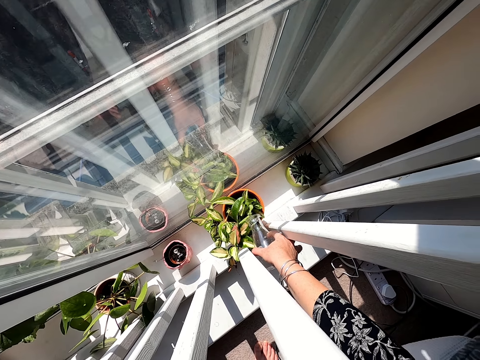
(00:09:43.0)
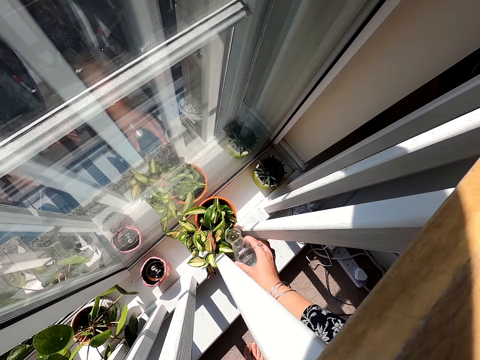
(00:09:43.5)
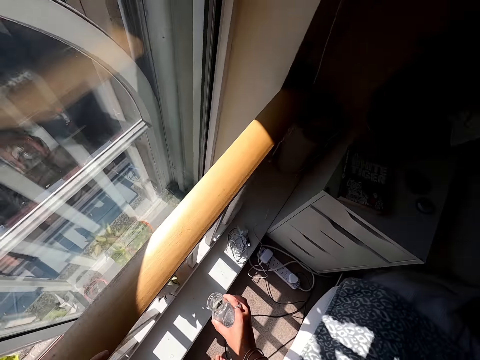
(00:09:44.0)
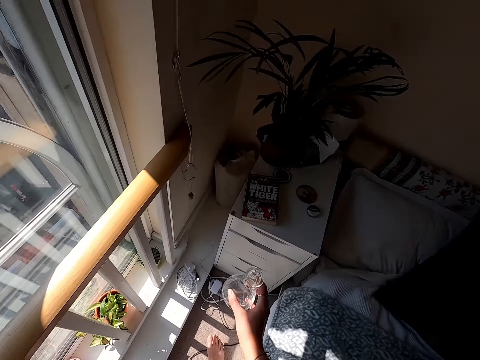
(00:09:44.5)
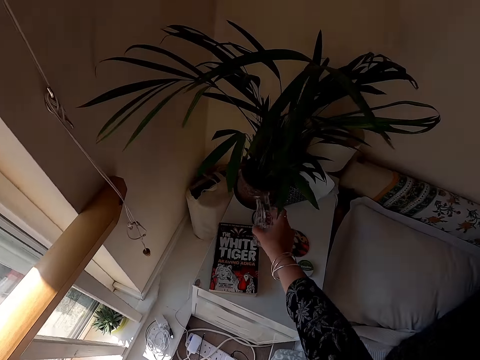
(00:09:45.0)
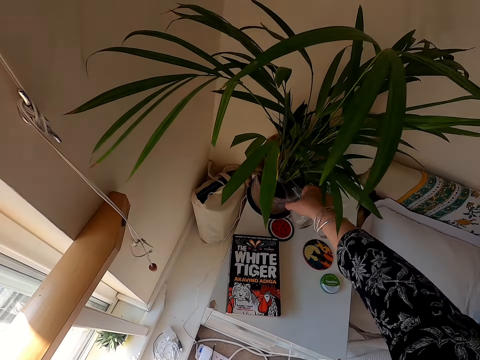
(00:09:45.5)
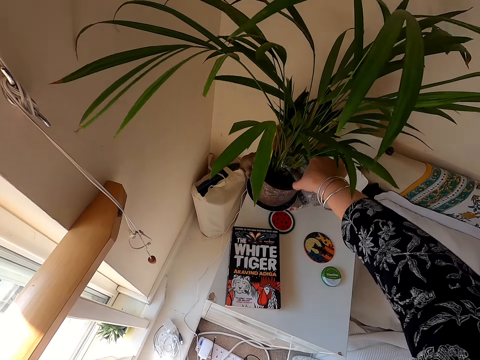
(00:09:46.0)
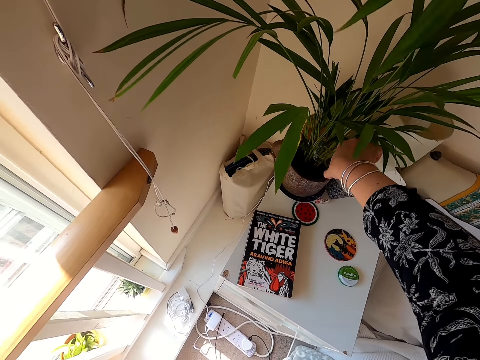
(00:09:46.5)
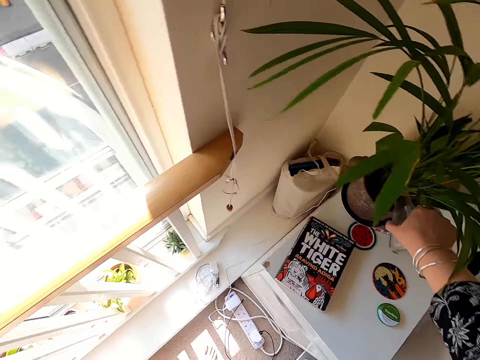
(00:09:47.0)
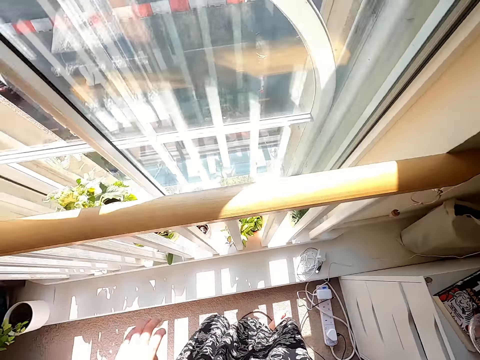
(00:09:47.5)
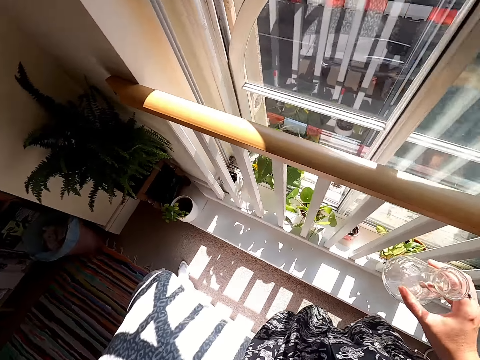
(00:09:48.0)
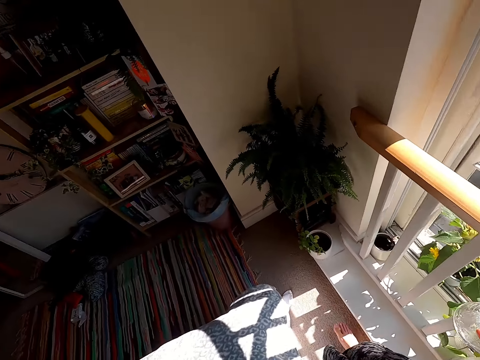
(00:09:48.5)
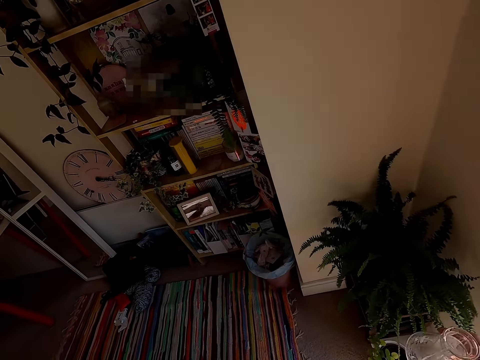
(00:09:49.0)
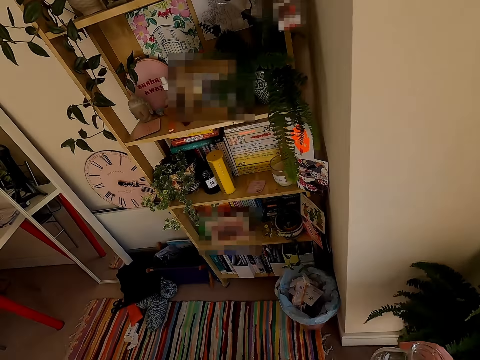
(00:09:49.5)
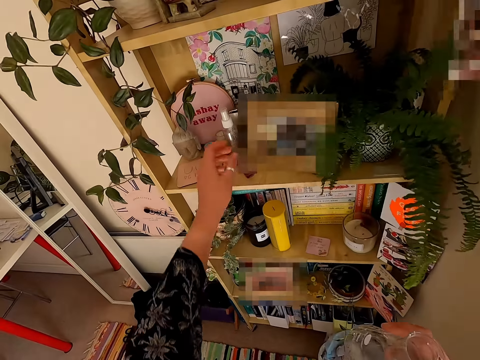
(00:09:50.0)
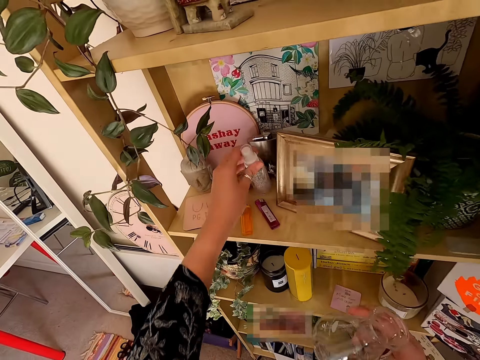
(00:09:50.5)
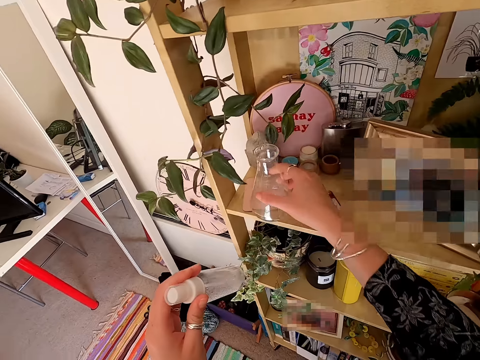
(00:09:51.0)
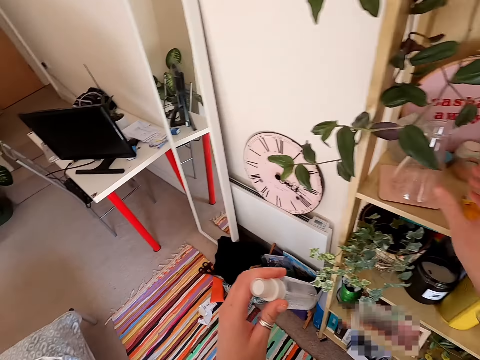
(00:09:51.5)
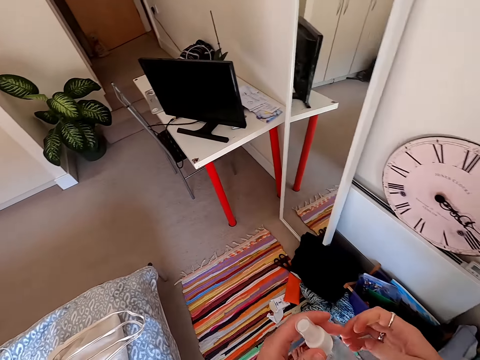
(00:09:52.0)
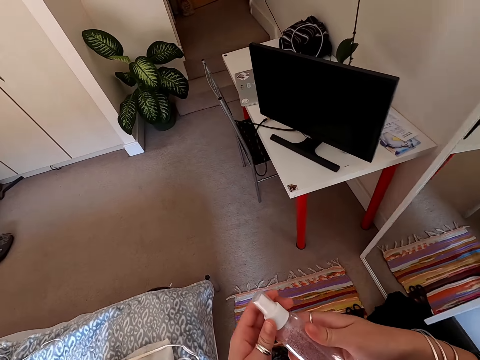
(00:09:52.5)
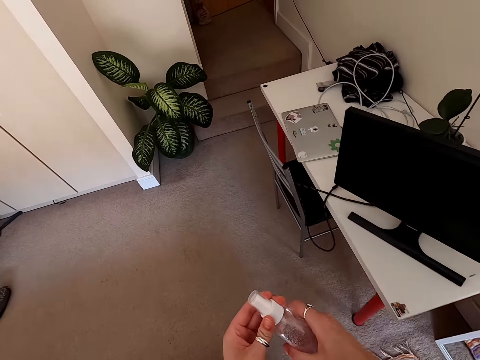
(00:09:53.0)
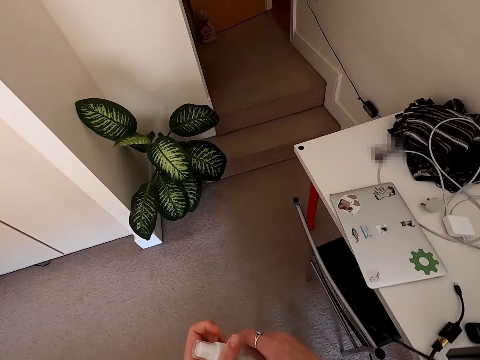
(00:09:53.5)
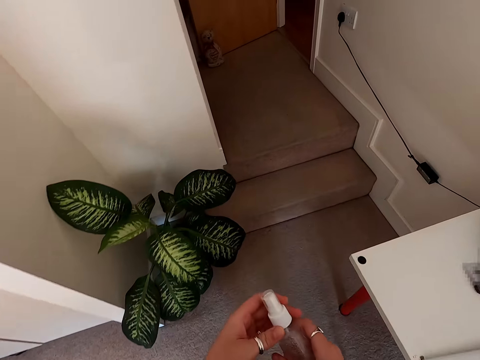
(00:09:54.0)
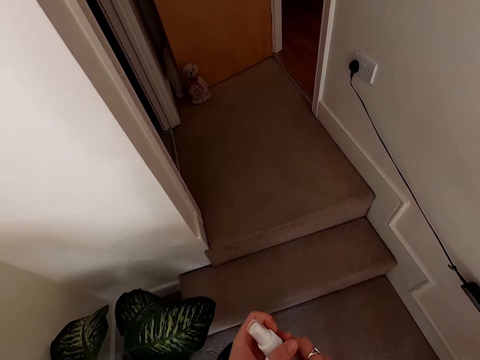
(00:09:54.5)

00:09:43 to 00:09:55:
The camera wearer lifts the bottle. They water the plant. They move the left hand. They walk around. They lift the left hand. They pick up the sprayer bottle. They put the conical flask on the shelf. They walk around.

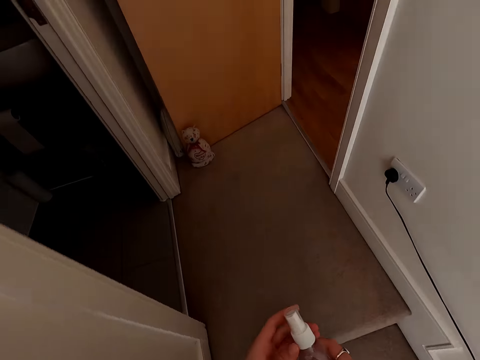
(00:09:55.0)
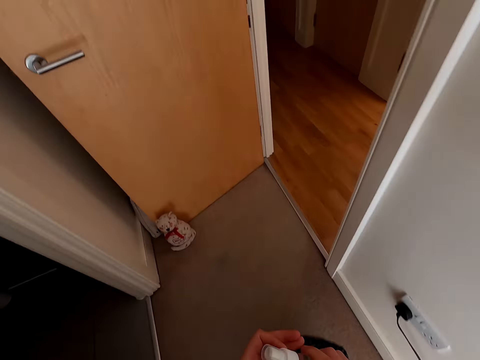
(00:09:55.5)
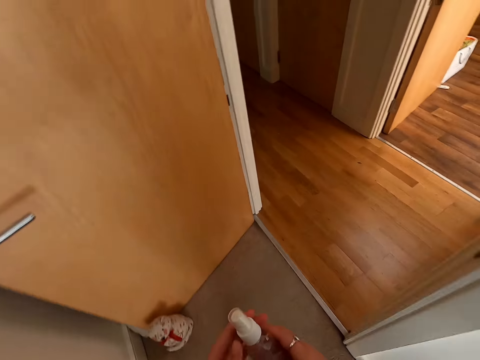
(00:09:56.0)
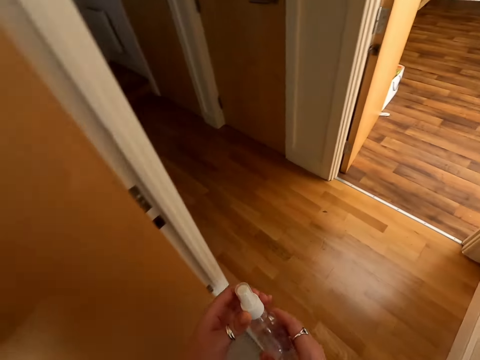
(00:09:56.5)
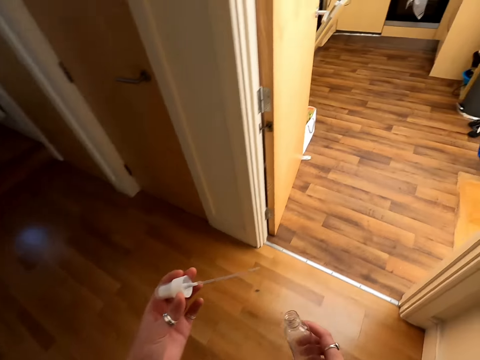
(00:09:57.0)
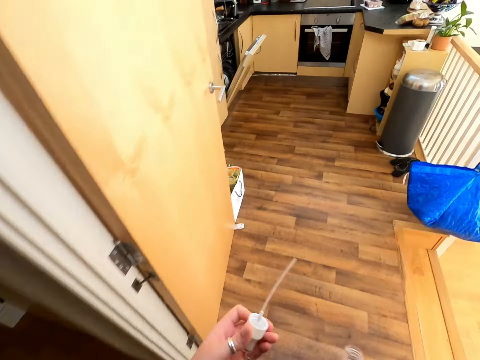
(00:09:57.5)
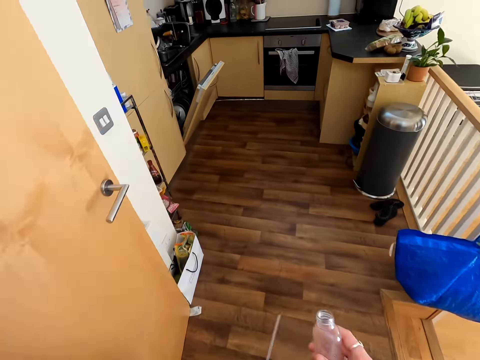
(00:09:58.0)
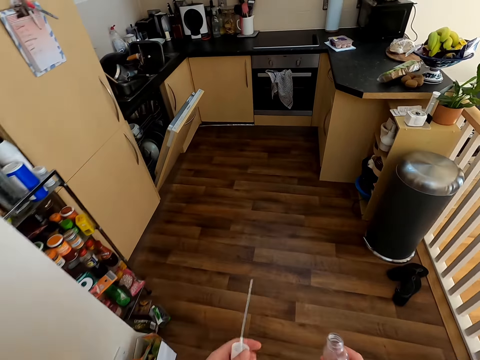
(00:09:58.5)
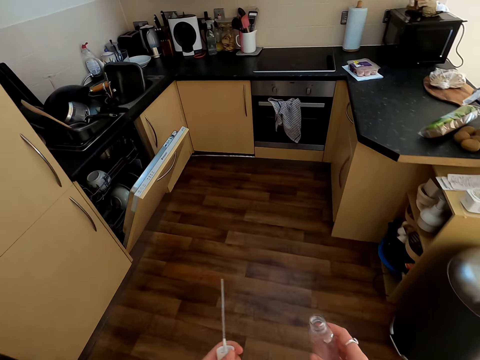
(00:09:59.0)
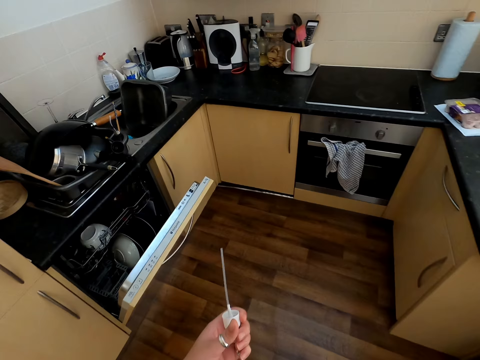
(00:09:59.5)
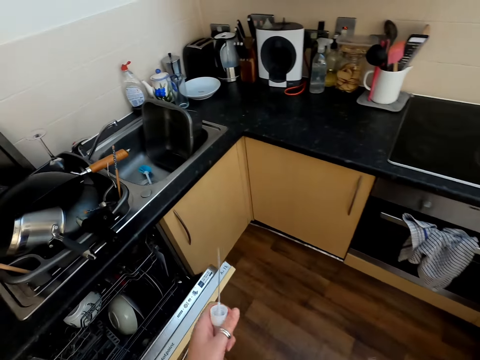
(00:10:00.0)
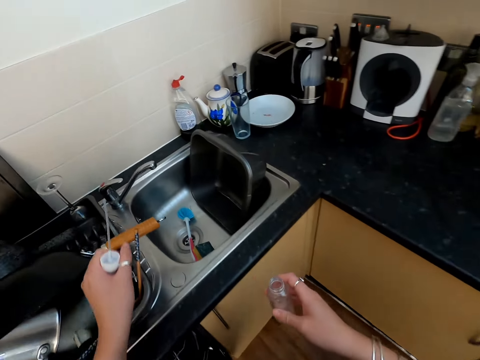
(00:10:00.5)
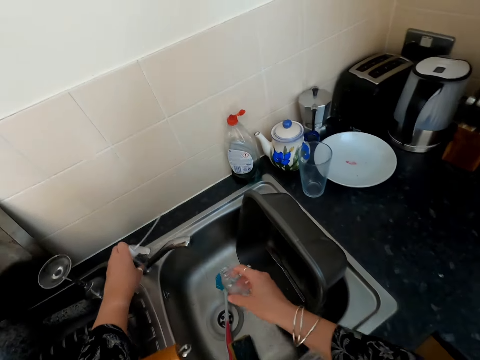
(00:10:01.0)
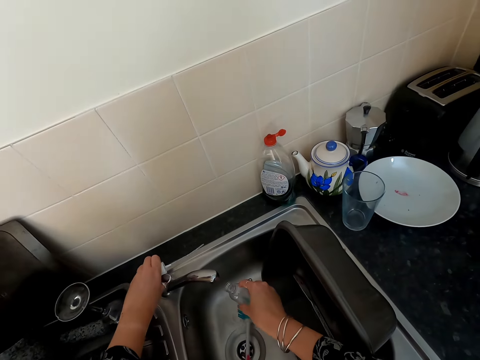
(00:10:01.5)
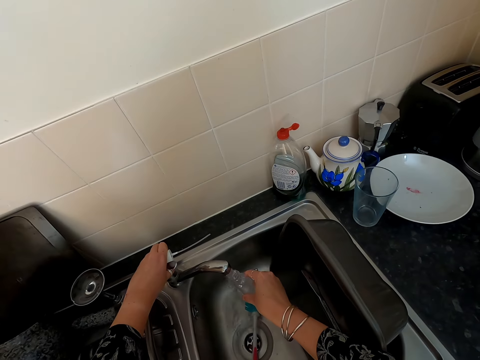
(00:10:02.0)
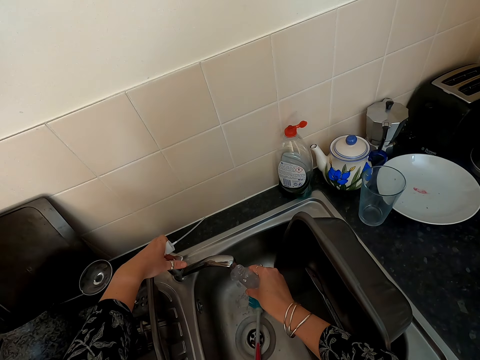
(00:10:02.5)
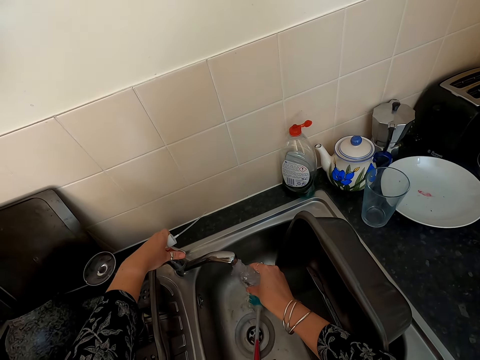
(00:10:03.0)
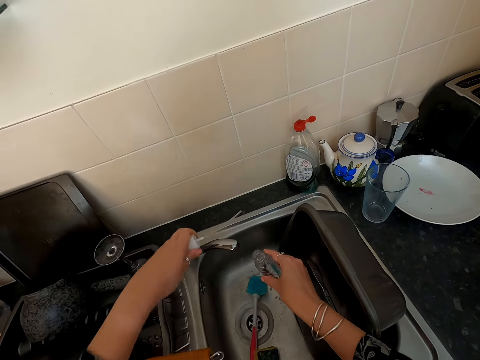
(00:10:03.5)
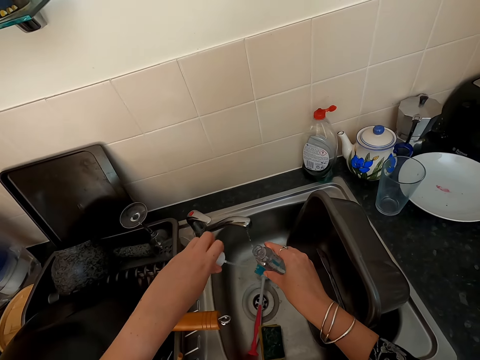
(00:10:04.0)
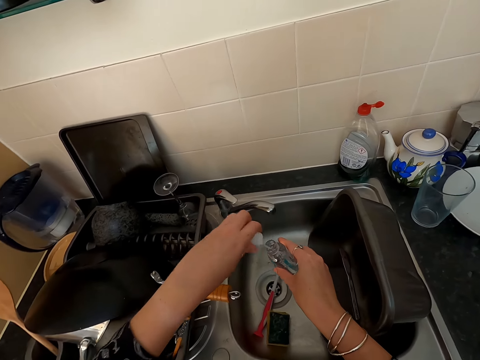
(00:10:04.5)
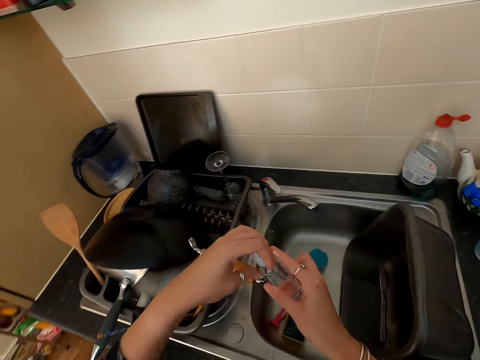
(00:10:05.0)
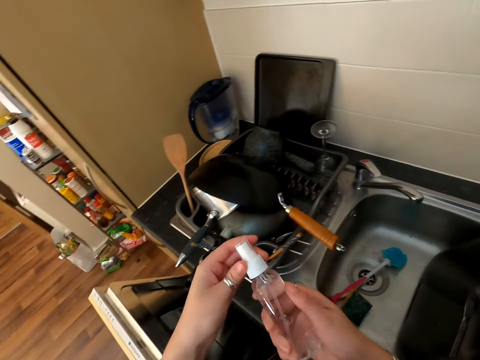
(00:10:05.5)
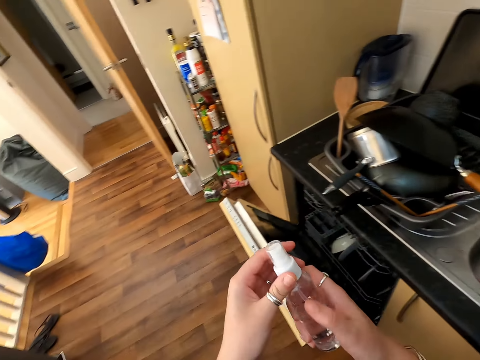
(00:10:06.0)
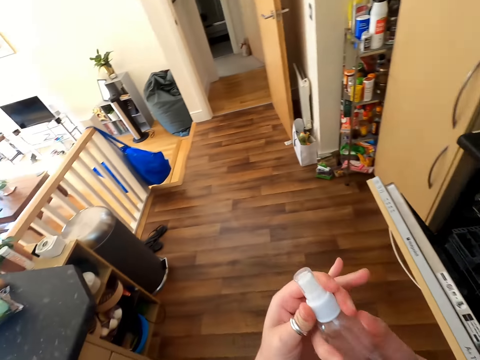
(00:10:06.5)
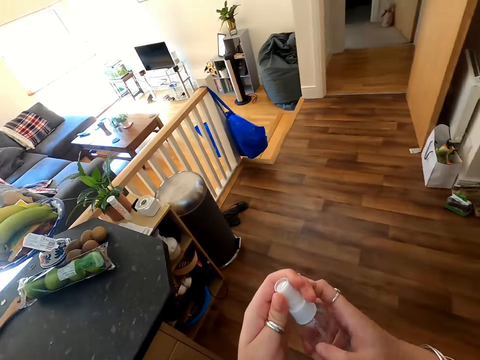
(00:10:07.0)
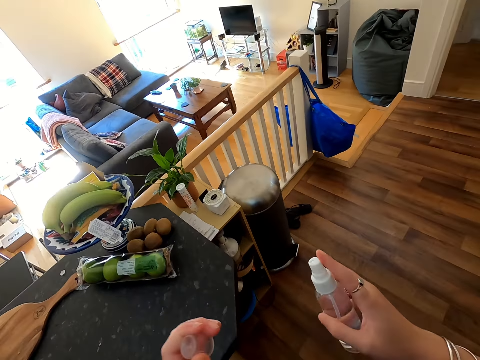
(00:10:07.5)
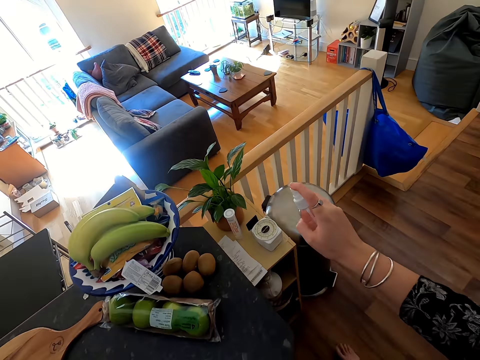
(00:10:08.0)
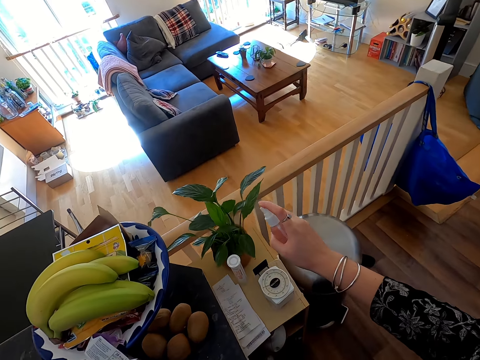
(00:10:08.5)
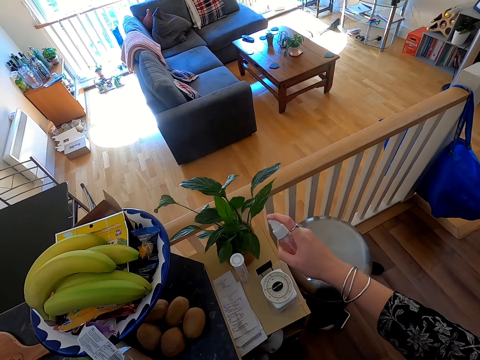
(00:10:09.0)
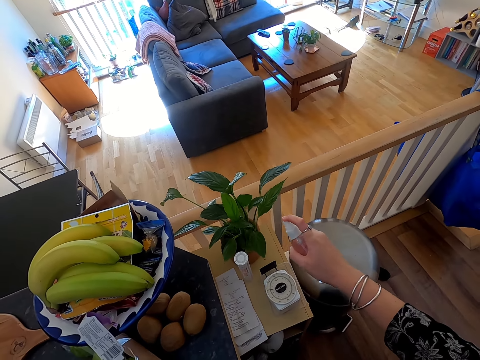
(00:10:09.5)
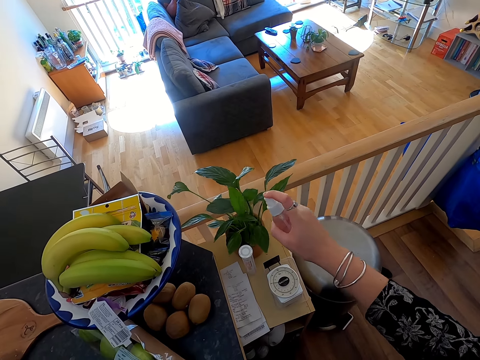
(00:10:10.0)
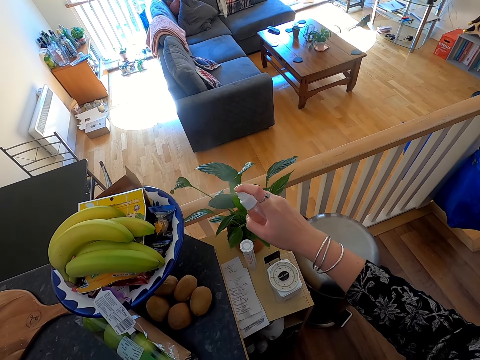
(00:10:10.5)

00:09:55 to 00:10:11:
The camera wearer opens the bottle. They walk around. They lift both hands. They open the tap. They fetch water with the sprayer bottle. They pull back both hands. They close the bottle. They walk around. They spray the plant with water.
